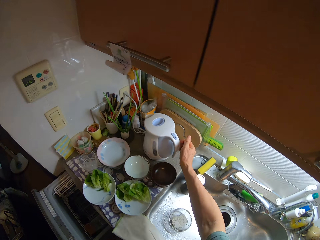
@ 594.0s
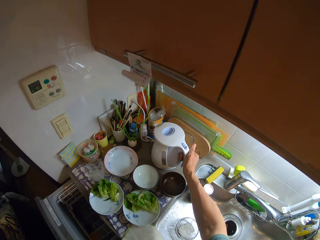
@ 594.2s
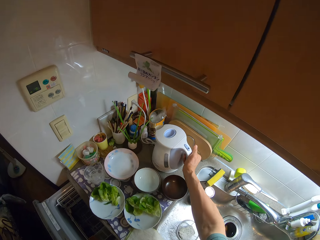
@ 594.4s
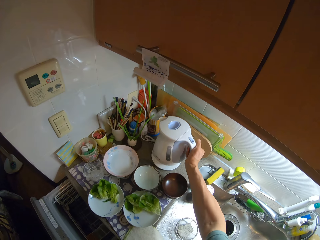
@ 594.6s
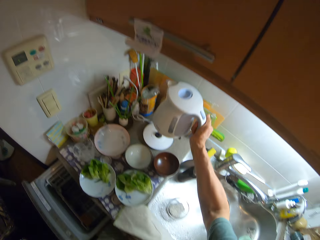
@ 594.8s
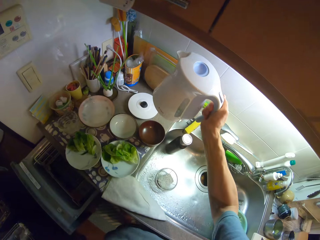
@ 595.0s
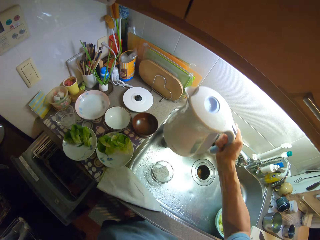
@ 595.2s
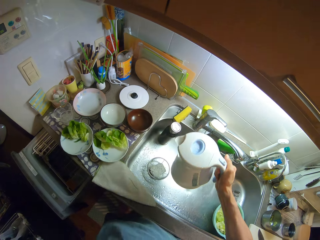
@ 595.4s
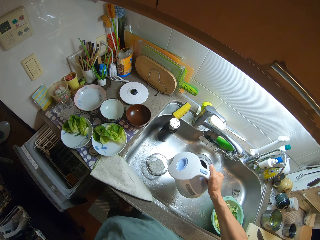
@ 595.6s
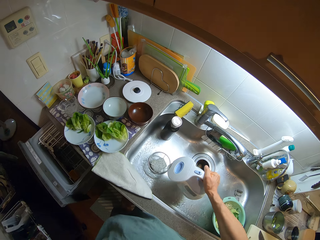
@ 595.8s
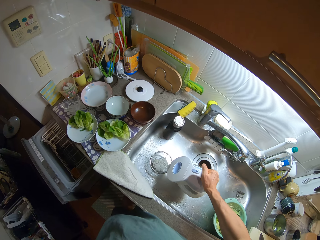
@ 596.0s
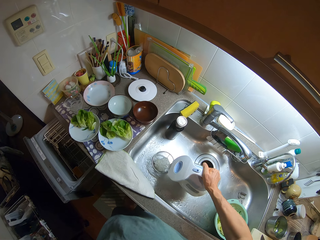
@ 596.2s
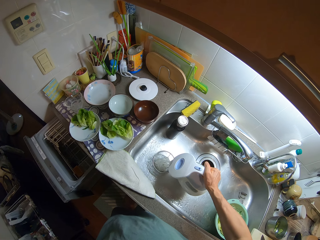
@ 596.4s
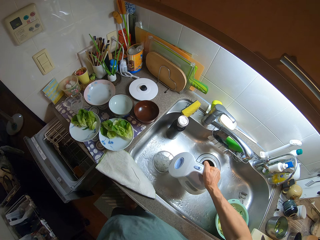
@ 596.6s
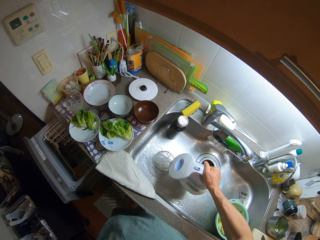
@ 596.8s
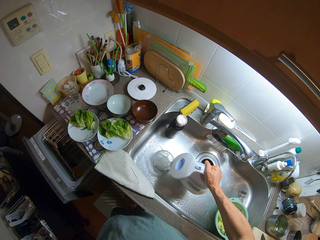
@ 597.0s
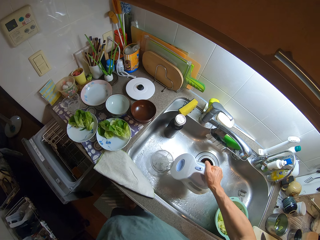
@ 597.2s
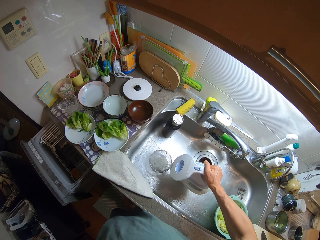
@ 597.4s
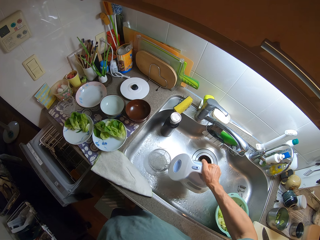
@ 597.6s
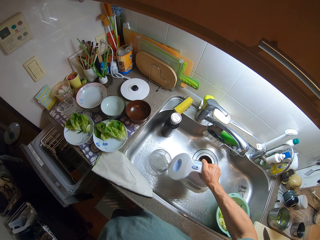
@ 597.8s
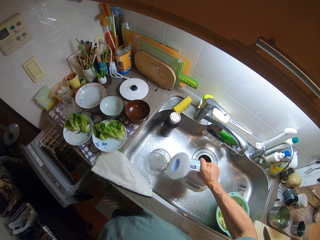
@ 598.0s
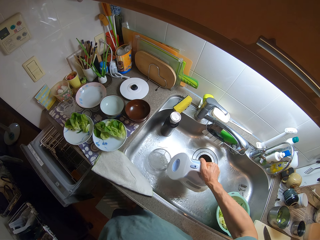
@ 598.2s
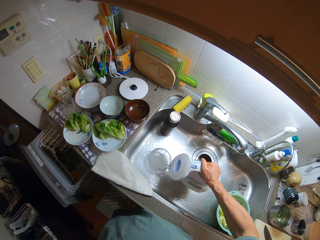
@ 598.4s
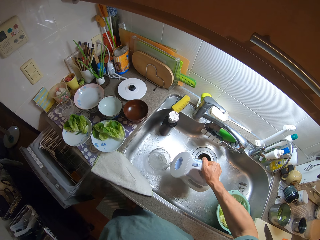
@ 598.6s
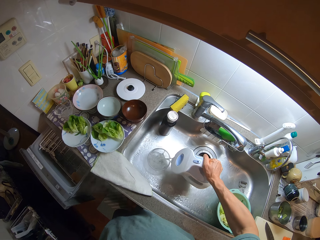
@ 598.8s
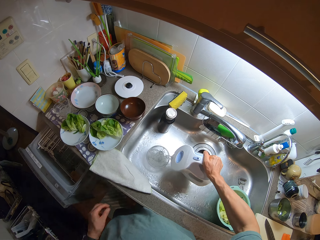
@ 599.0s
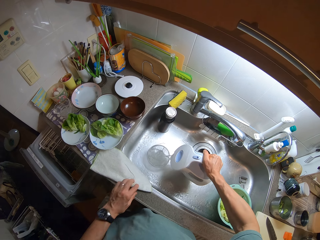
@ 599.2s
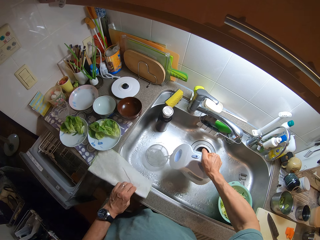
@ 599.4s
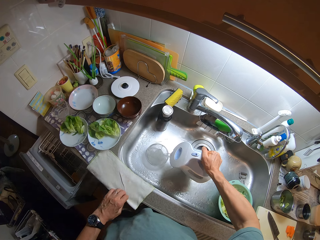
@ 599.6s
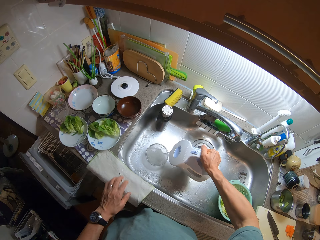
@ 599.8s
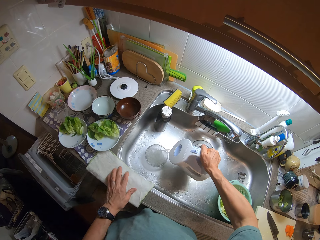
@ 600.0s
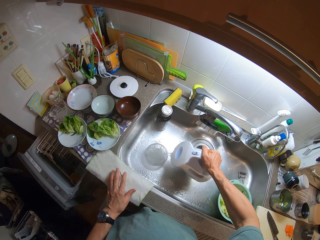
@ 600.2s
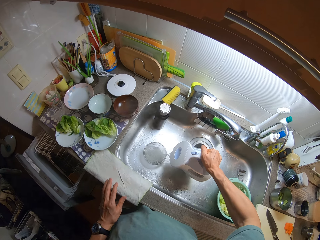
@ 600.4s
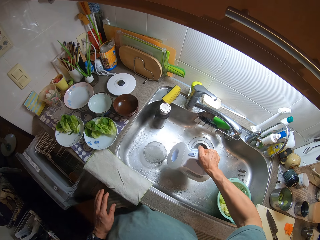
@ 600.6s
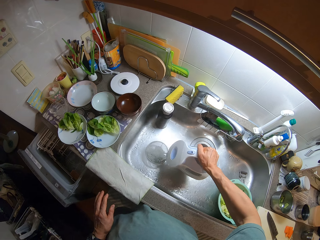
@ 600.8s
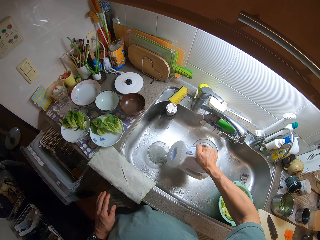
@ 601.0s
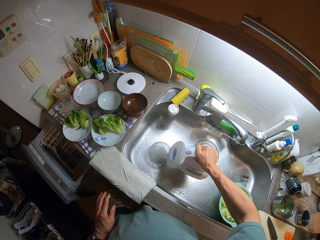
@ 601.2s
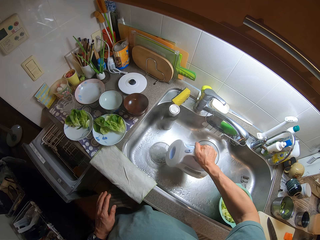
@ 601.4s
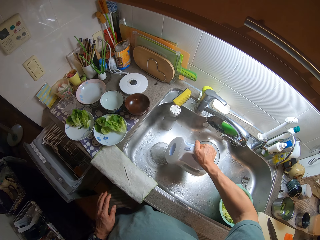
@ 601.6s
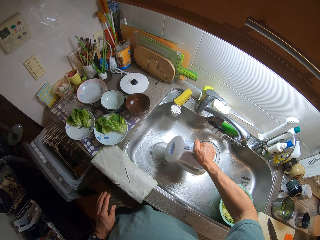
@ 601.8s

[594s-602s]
The camera wearer picks an electric kettle from its stand with his right hand. He pours the hot water in the kettle into a sieve.

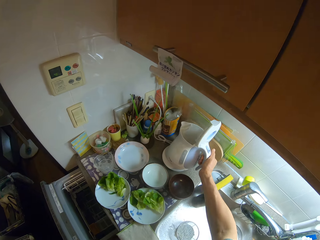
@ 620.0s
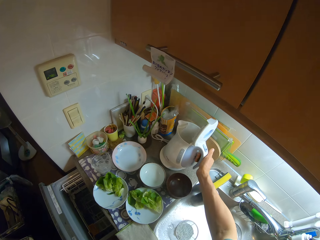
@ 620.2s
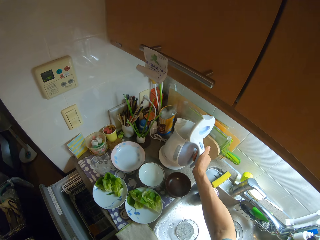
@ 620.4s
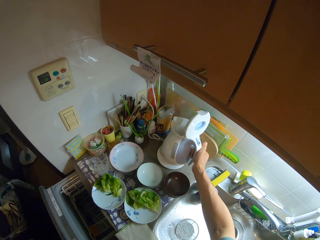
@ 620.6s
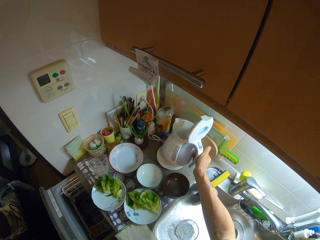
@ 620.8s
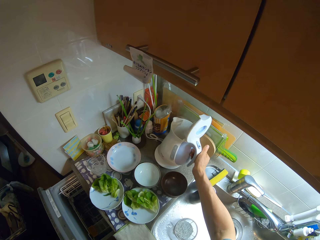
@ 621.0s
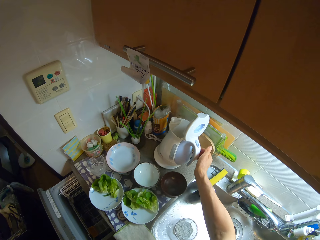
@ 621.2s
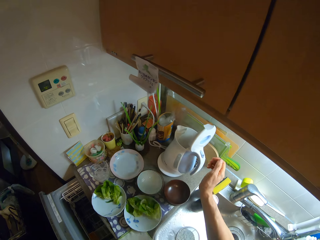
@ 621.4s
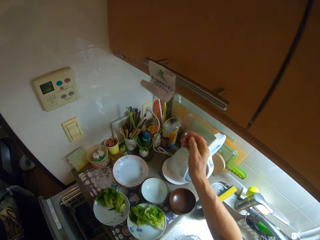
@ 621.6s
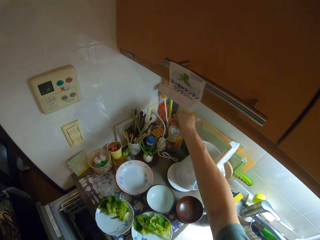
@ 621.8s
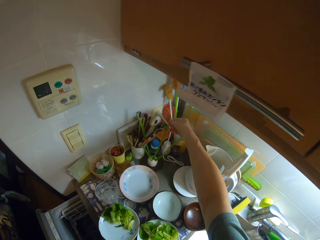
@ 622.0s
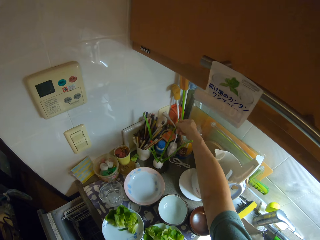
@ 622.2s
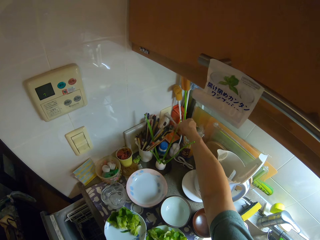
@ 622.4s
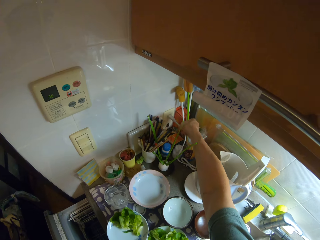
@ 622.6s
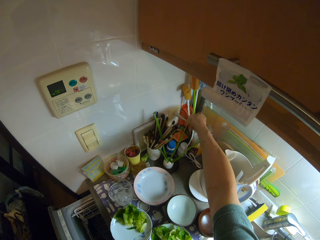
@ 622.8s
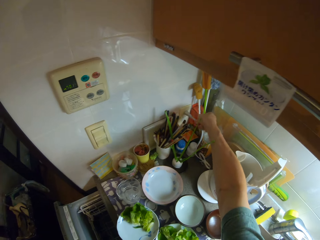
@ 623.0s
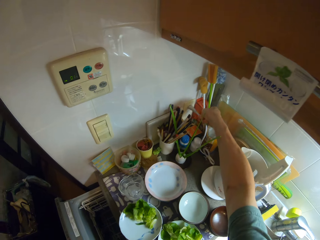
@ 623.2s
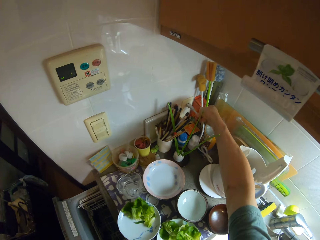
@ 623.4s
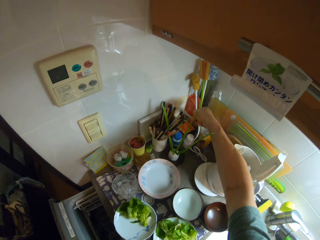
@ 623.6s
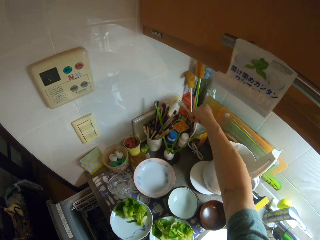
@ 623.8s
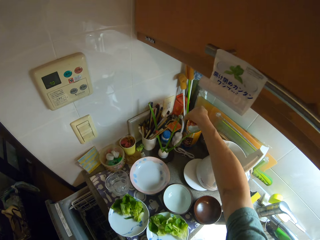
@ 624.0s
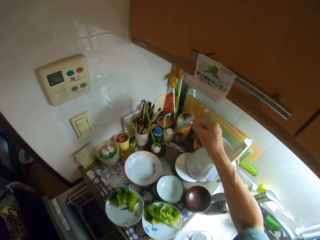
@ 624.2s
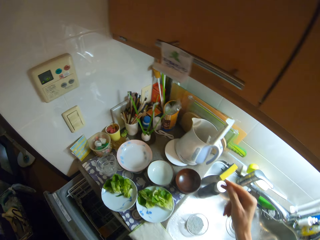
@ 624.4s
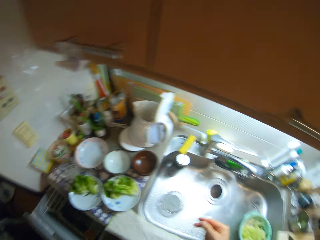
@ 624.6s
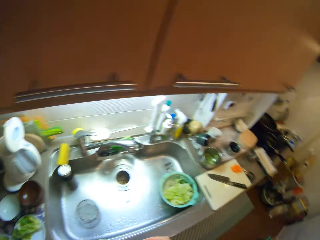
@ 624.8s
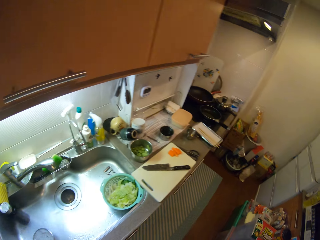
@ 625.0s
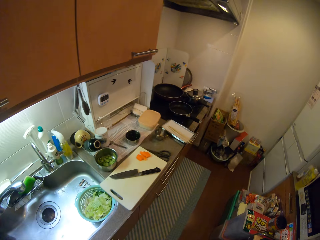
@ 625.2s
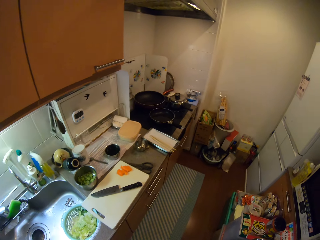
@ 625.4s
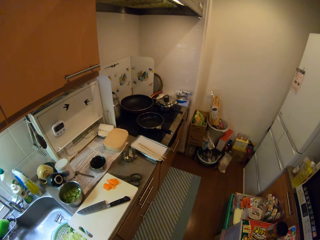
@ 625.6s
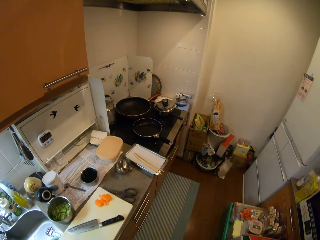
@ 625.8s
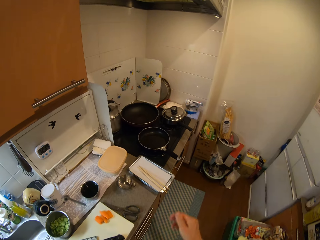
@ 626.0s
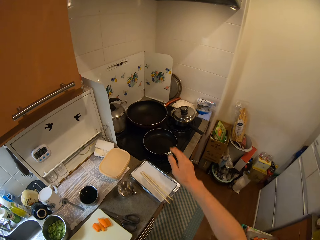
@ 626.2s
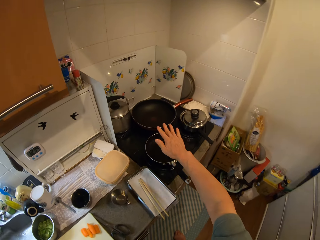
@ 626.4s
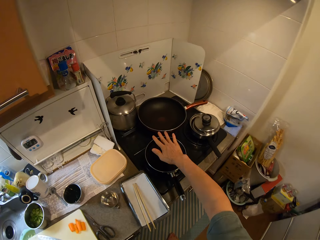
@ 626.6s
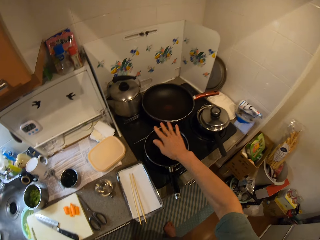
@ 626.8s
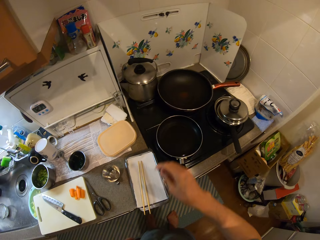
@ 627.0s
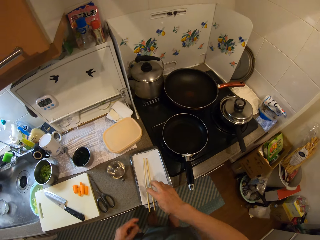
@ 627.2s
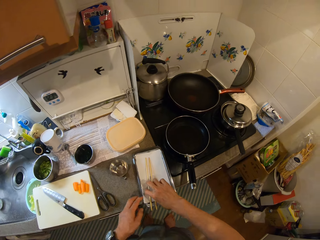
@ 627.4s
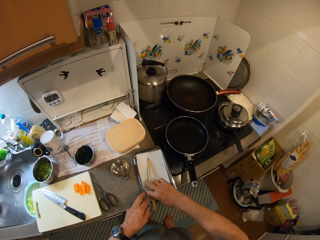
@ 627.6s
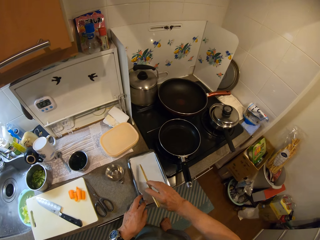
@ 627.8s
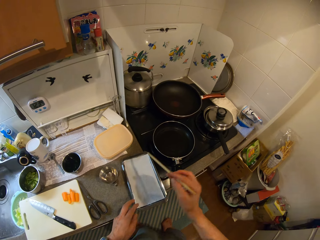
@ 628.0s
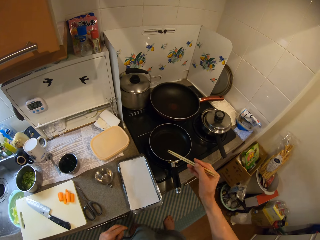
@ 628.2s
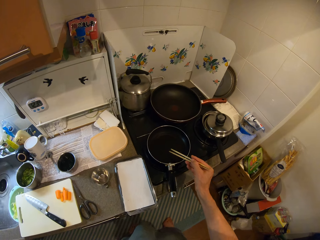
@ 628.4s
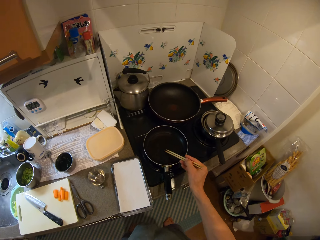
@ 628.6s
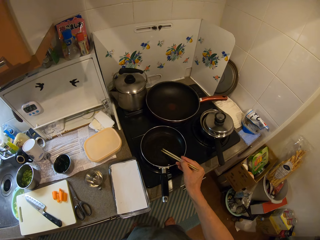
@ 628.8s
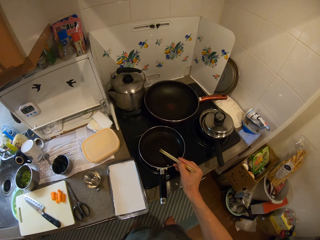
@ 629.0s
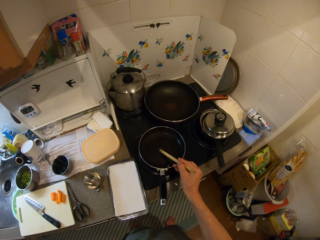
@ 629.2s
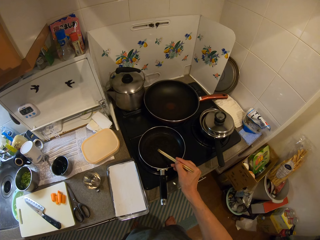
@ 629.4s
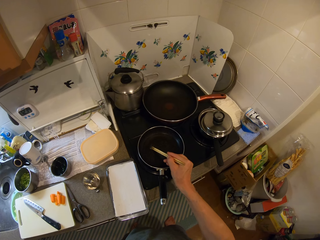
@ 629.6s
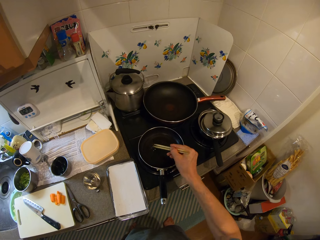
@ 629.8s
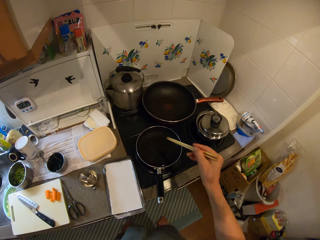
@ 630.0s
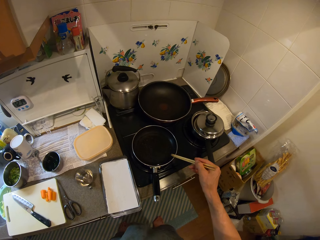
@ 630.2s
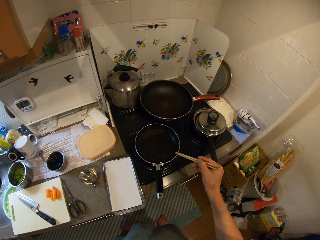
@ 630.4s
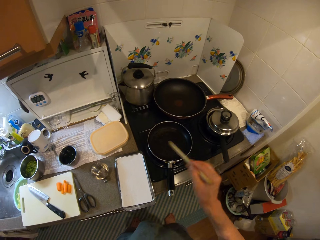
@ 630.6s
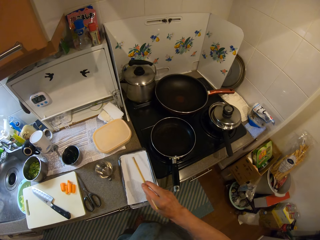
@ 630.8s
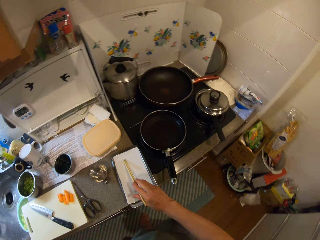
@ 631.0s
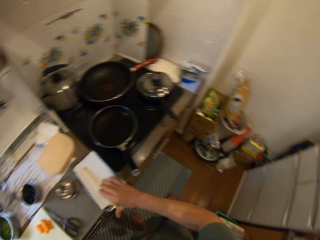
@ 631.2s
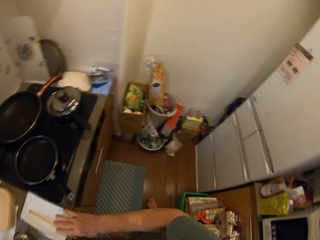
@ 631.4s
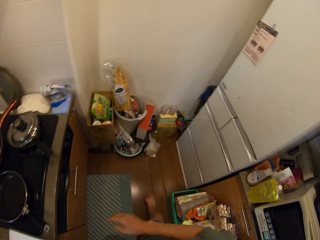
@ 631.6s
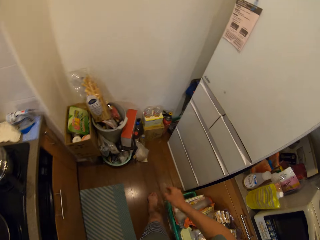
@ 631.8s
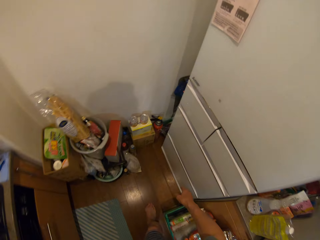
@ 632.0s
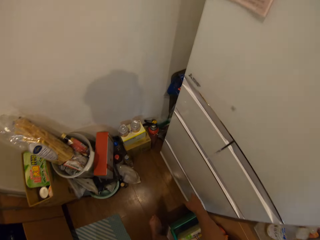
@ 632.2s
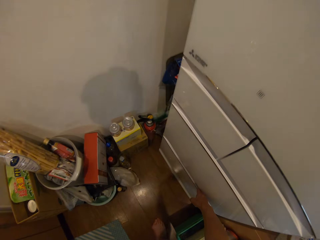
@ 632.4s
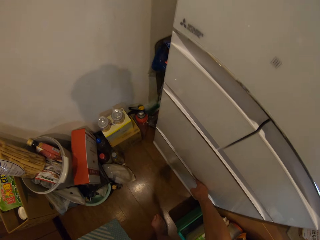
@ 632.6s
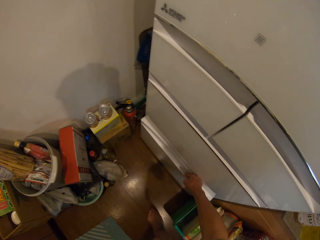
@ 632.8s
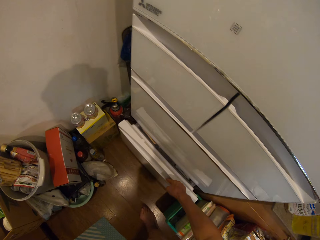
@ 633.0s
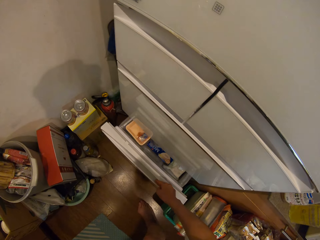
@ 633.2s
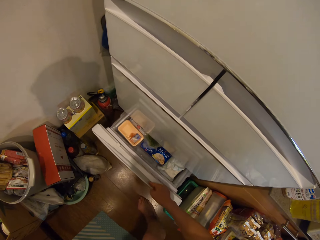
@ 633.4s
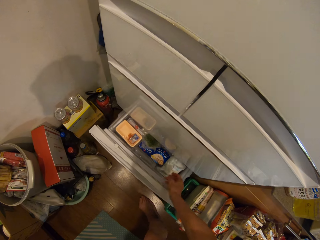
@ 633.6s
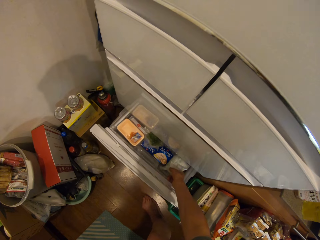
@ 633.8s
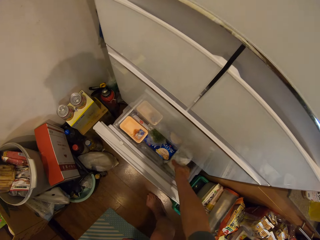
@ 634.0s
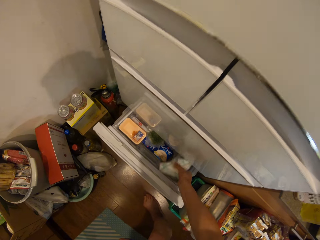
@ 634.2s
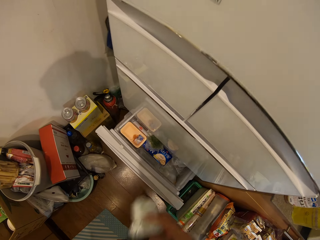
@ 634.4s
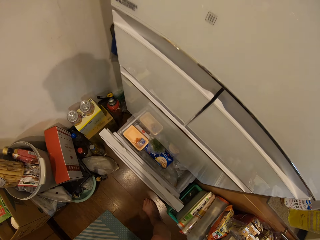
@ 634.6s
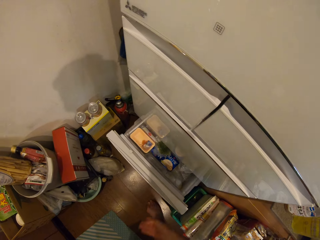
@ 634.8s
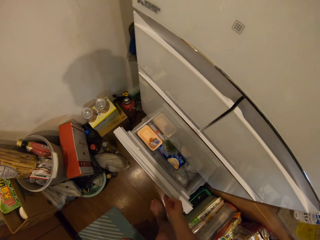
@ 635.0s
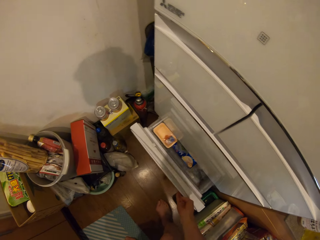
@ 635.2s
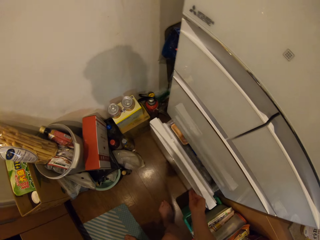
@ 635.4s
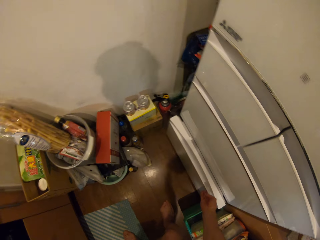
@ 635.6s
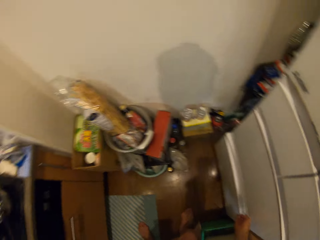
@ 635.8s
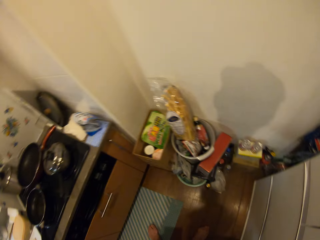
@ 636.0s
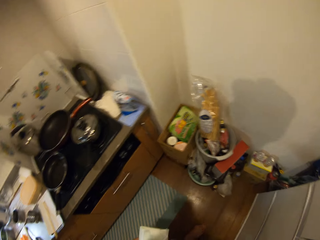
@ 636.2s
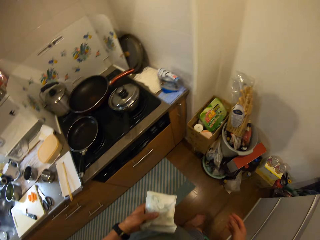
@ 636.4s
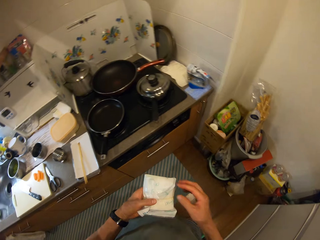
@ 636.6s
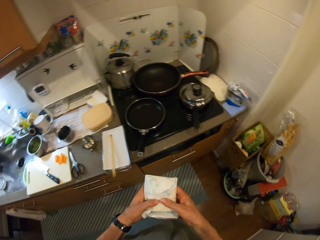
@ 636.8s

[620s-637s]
The camera wearer pulls out the plug of the electric kettle from a wall socket. He drops the plug on the counter. He turns around the kitchen. He puts his hand above the frying pan. He picks a pair of chopsticks from the pan with his right hand. He stirs the oil in the frying pan with the chopsticks. He drops the chopsticks in the pan. He opens the drawer of a fridge with his right hand. He picks a pack of bamboo shoots from the fridge with his right hand. He passes the pack of bamboo shoots to his left hand. He closes the fridge with his right hand.
